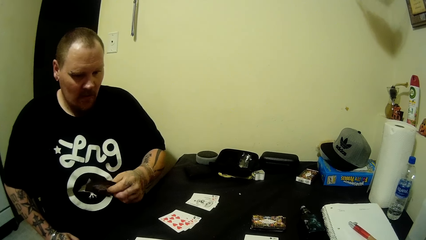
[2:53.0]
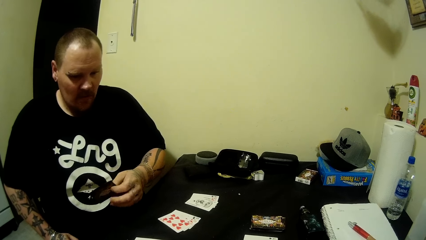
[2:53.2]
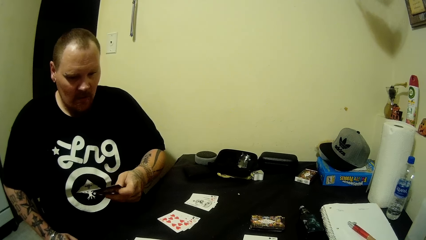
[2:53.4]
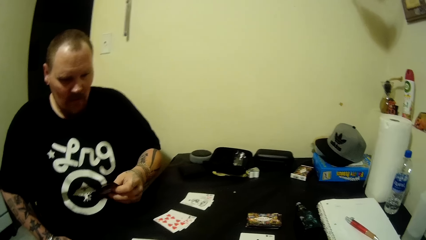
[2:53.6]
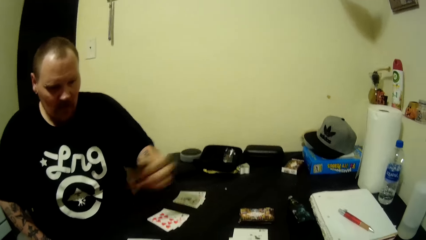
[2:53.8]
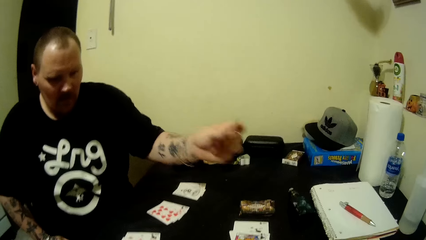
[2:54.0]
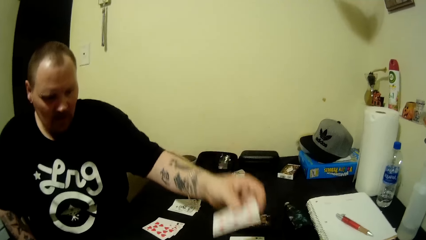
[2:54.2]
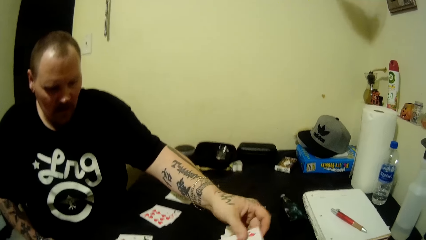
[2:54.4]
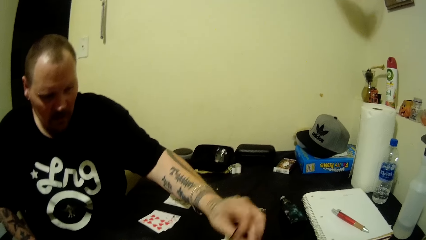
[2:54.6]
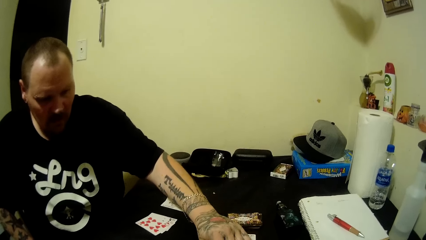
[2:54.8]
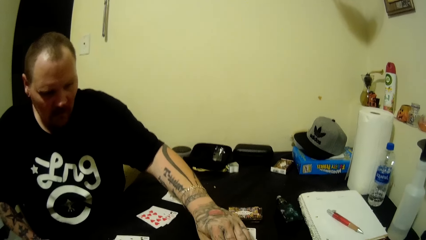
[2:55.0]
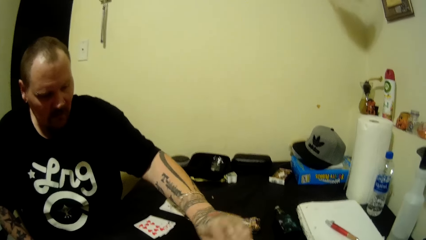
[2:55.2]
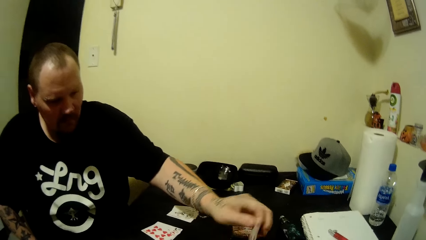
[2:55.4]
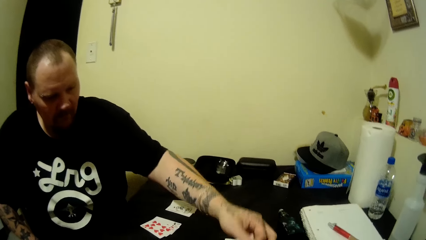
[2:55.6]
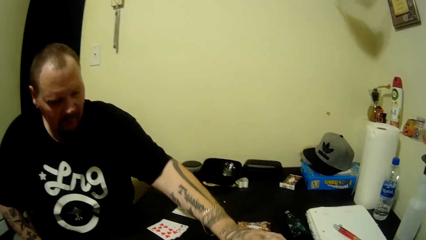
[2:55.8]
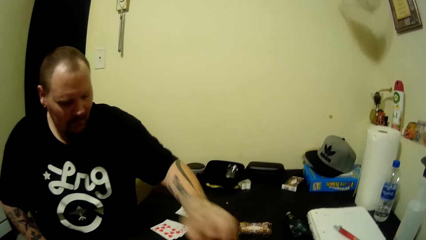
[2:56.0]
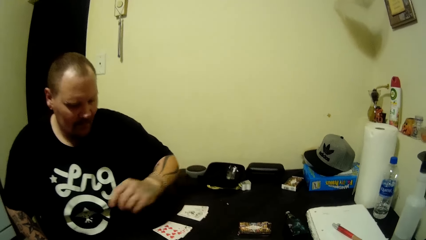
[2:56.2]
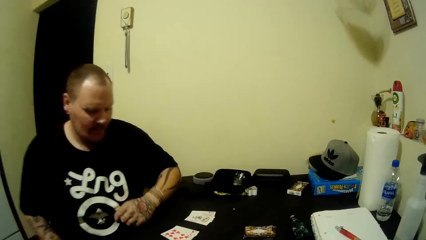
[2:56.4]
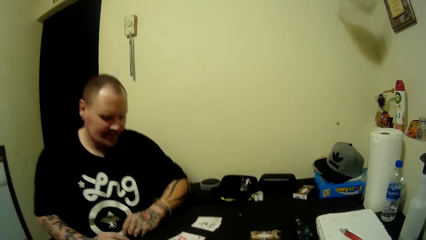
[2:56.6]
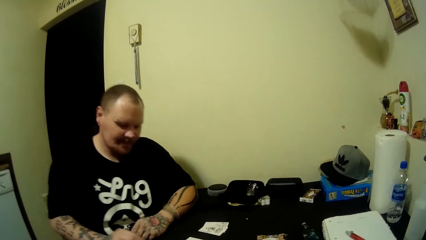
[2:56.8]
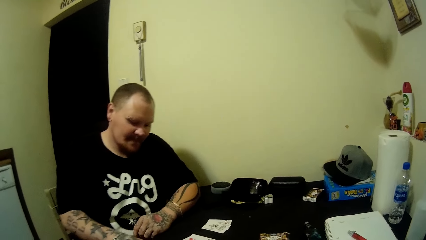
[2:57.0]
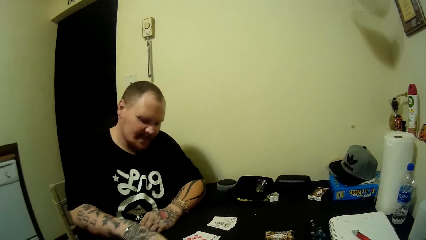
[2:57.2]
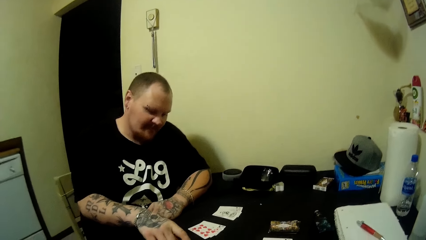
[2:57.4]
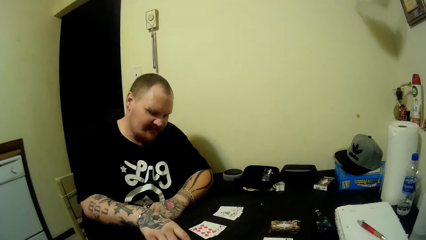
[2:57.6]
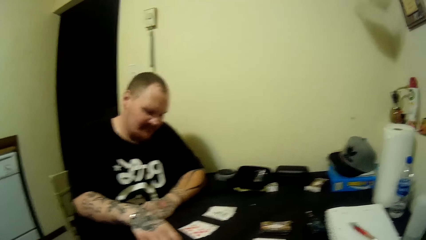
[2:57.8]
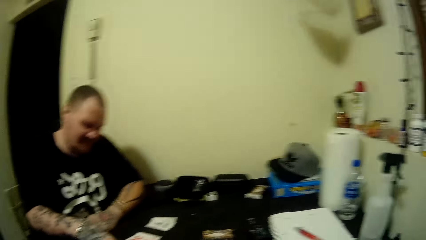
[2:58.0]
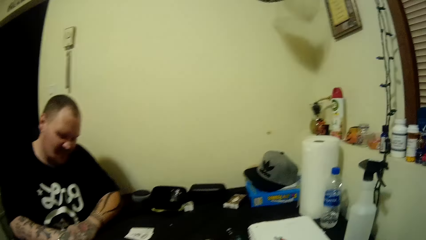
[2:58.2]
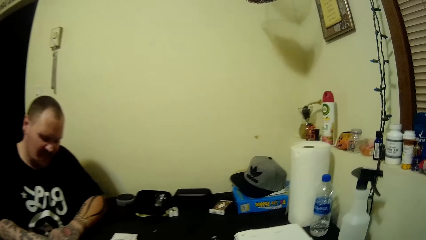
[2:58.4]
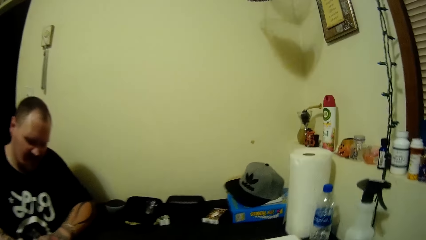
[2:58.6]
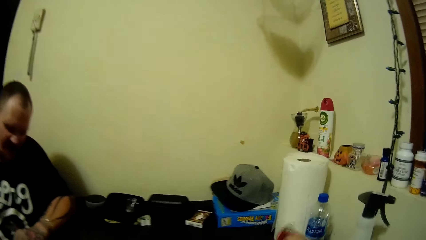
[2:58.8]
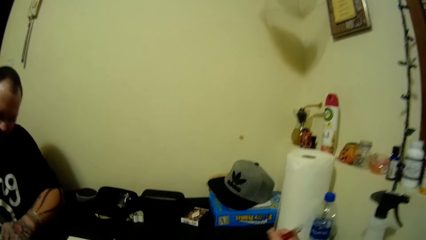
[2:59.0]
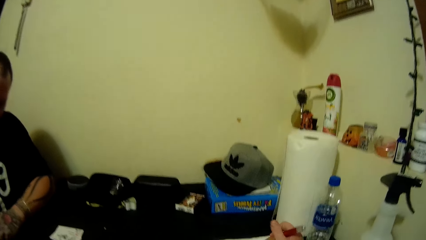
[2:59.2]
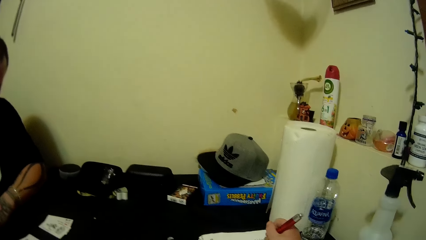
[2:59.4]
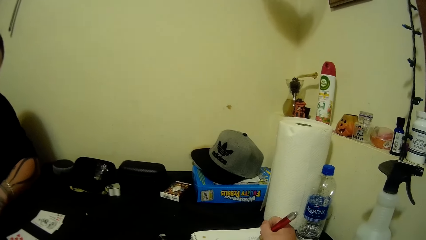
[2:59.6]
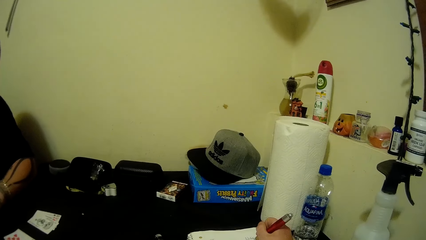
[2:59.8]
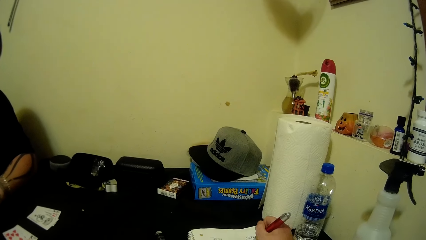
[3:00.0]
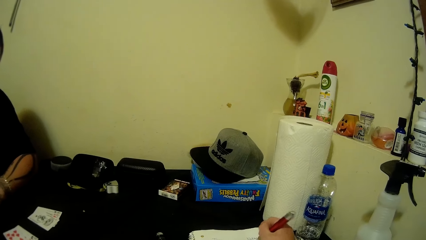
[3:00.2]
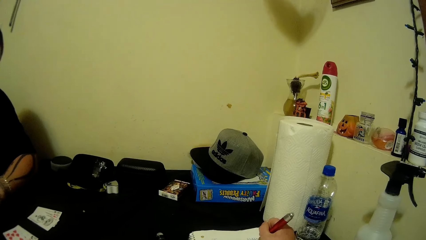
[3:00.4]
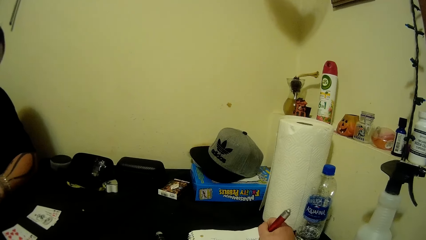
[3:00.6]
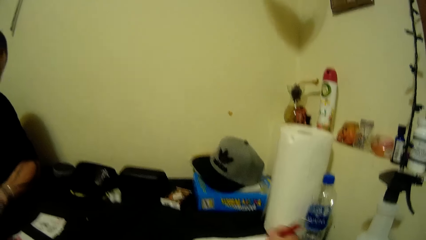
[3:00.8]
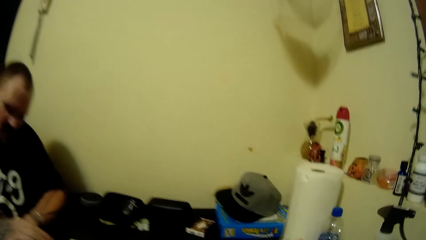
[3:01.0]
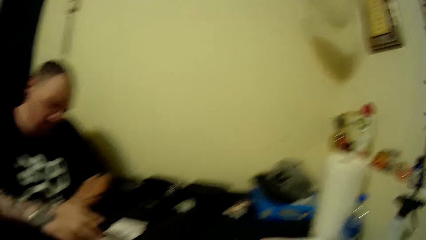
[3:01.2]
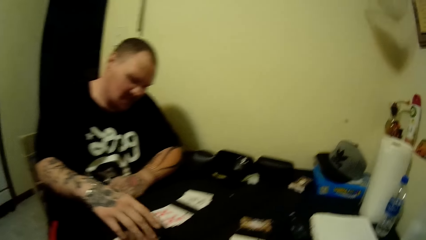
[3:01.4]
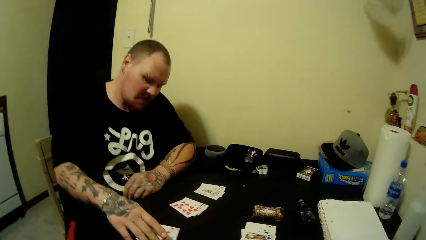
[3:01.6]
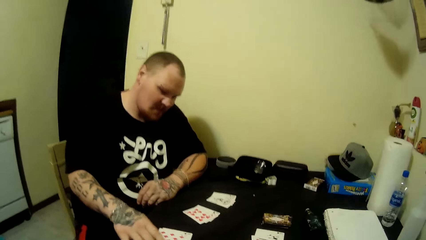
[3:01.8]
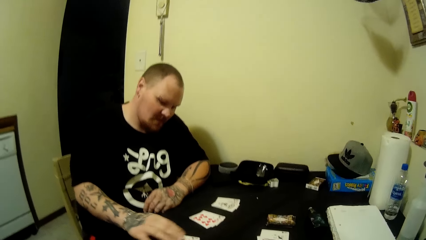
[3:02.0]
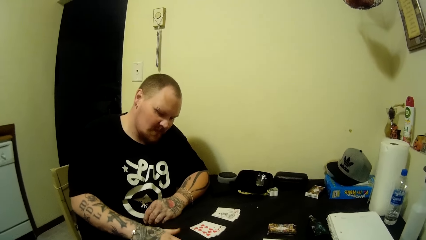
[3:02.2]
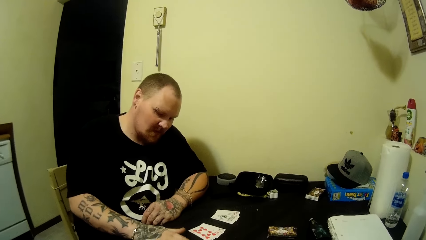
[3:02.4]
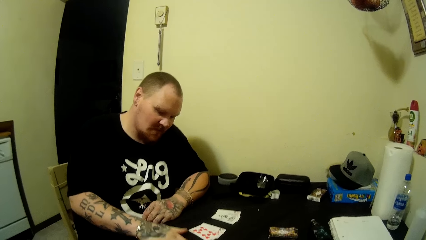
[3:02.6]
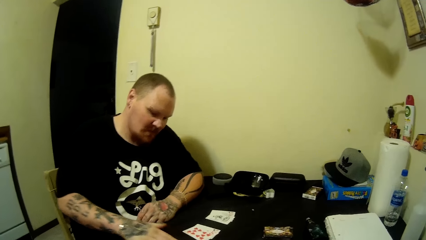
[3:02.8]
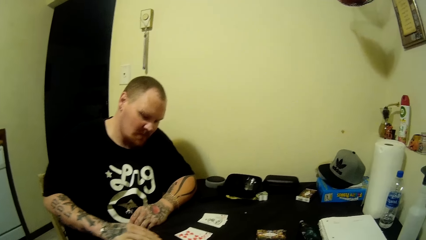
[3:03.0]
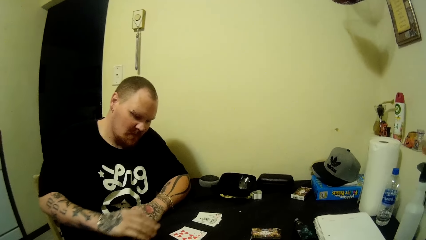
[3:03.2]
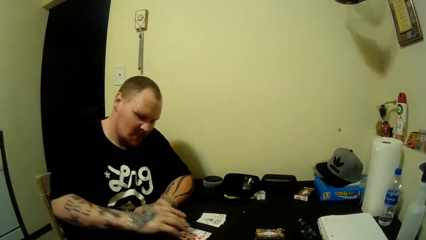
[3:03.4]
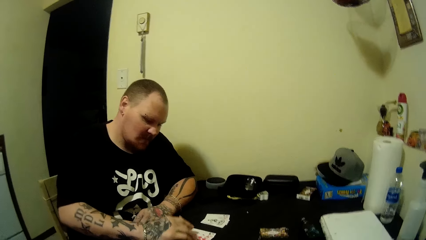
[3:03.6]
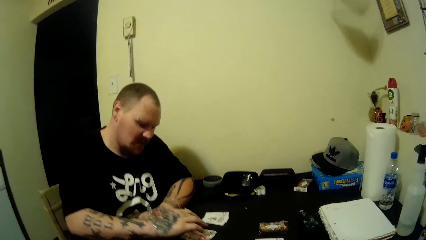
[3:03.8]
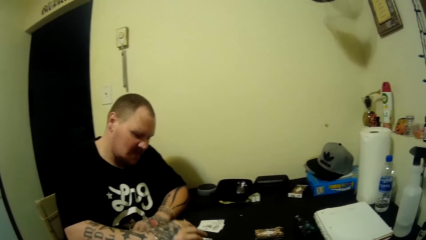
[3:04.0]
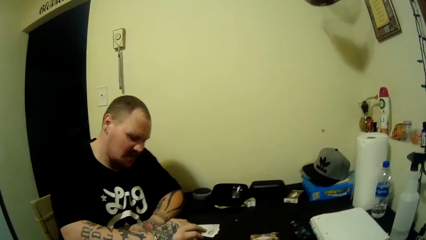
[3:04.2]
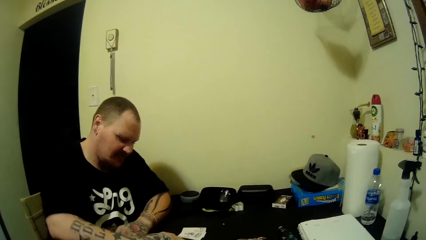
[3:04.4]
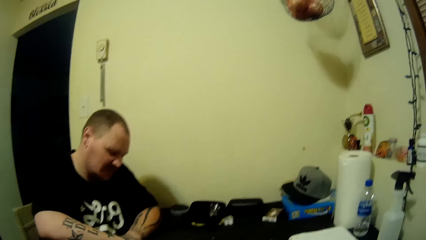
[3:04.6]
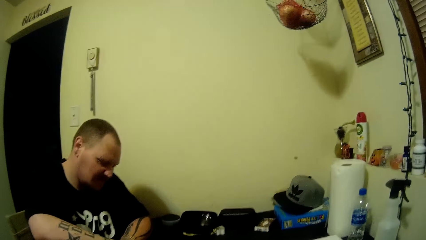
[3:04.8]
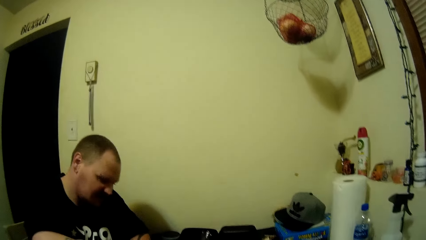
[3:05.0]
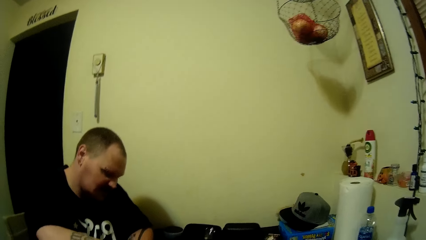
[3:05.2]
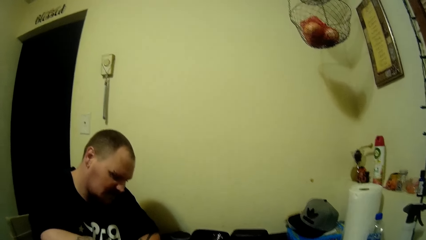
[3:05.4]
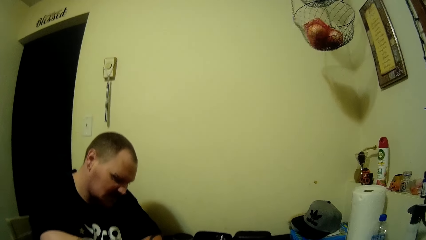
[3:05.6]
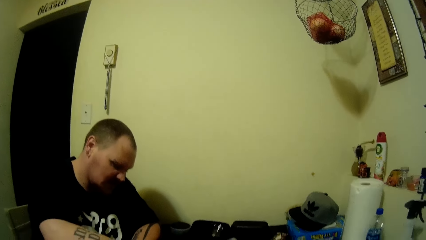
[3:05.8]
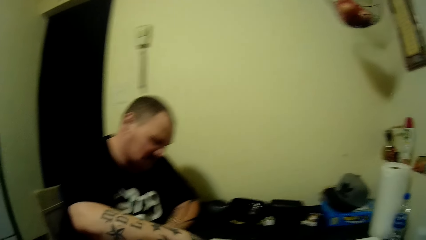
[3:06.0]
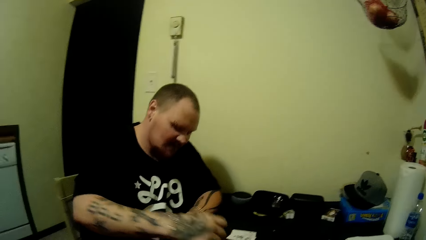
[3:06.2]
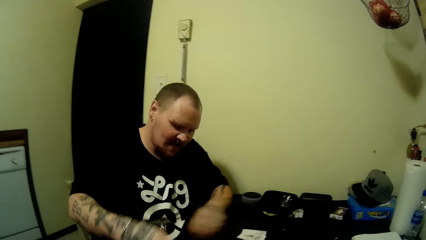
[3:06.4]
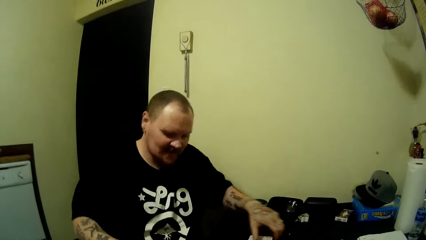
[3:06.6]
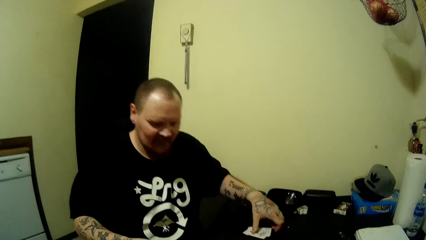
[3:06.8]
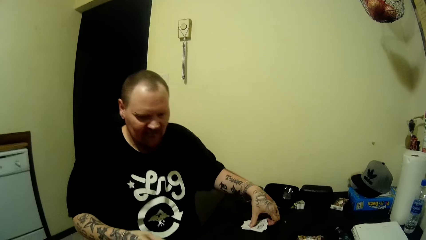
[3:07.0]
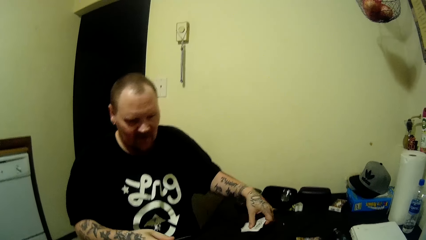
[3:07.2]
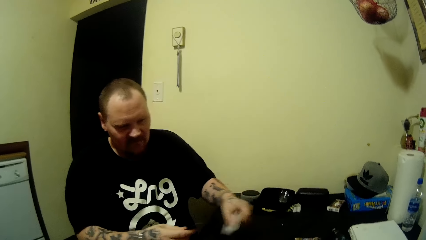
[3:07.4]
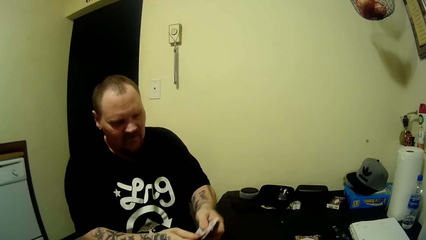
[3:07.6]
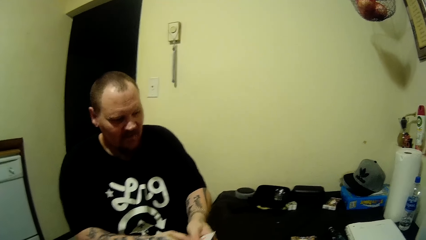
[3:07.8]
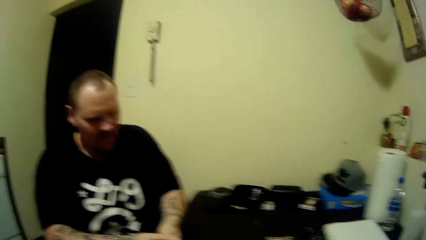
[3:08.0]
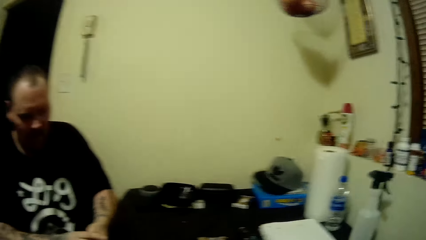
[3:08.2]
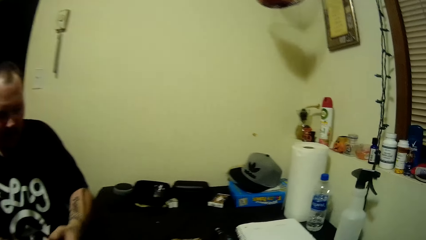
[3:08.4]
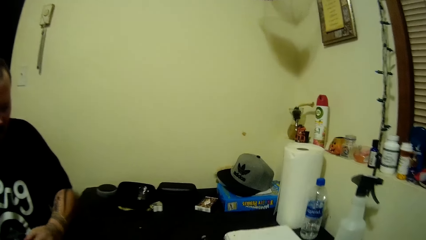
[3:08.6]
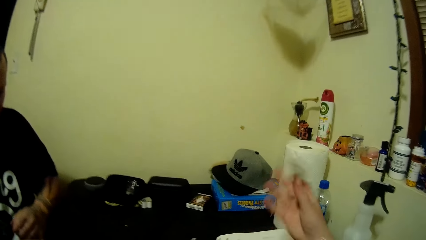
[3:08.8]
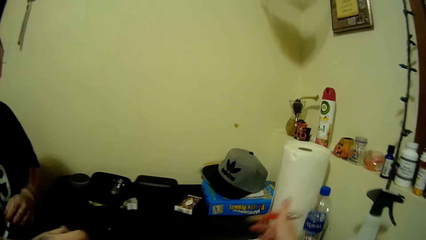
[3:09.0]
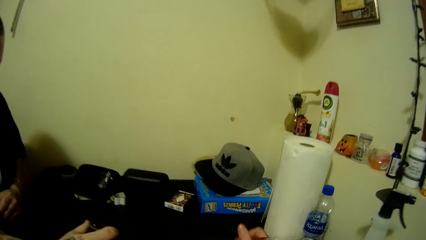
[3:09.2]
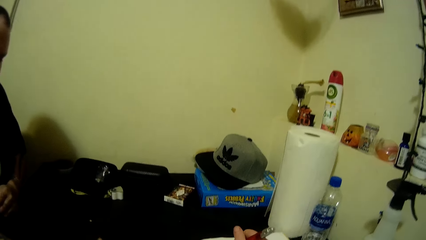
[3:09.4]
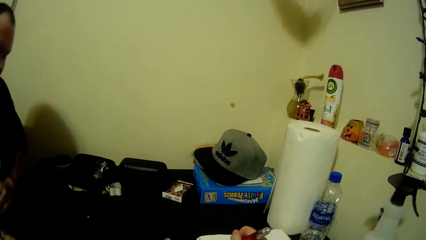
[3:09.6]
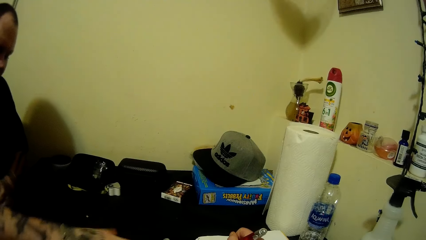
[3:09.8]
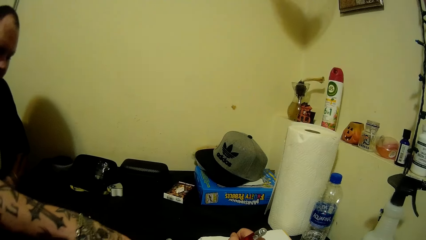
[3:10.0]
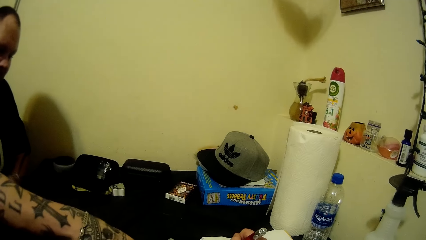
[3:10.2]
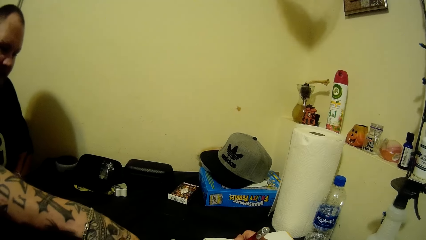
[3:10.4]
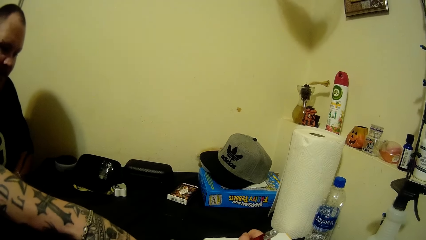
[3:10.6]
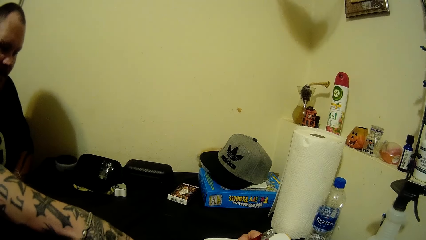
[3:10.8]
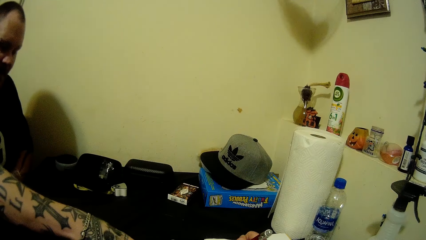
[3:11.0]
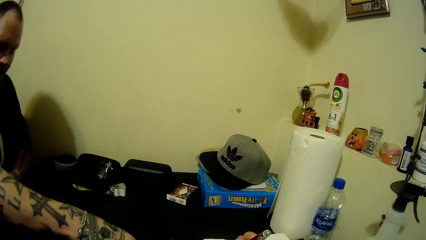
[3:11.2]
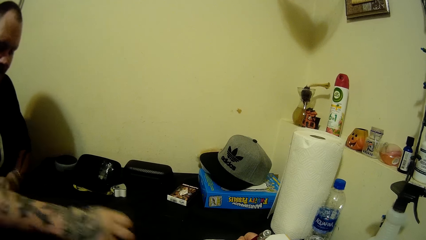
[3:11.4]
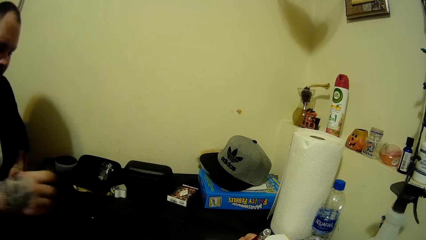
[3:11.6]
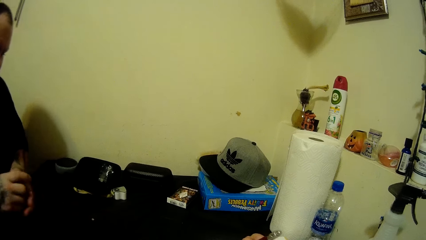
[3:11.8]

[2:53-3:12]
A man drops a card on the table. The camera wearer puts the card on the table. The man puts the card on the table. The camera wearer takes note. The man touches the card. The man picks the card. The camera wearer looks around.
